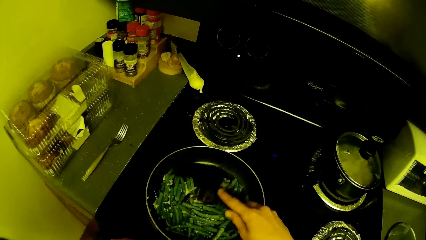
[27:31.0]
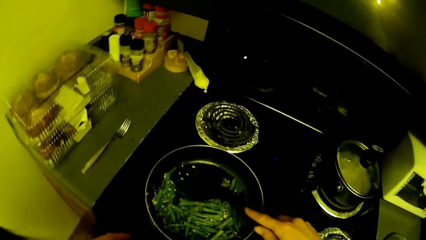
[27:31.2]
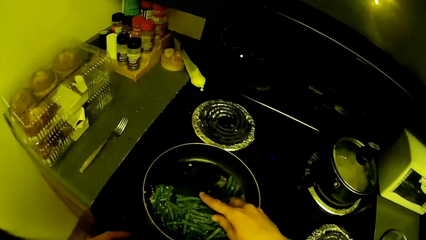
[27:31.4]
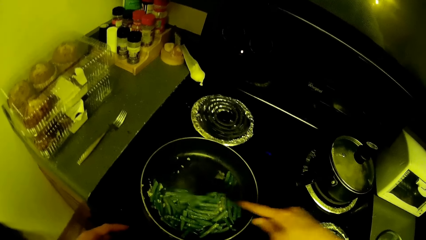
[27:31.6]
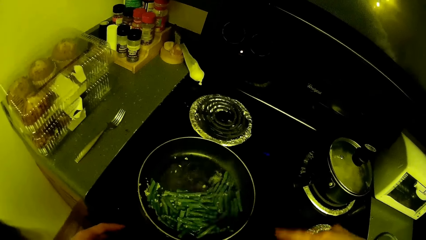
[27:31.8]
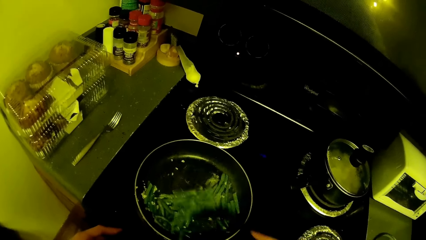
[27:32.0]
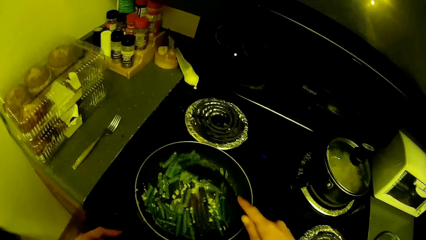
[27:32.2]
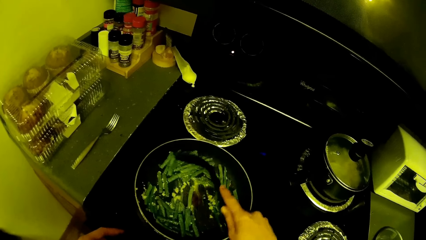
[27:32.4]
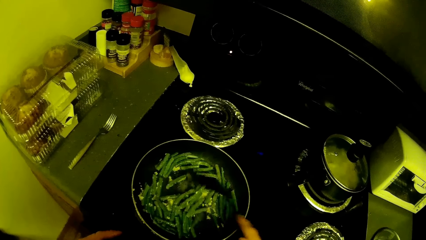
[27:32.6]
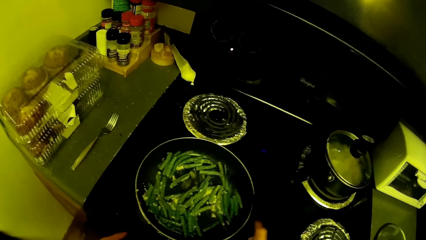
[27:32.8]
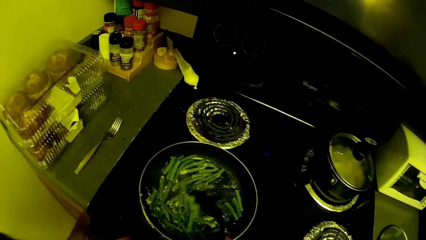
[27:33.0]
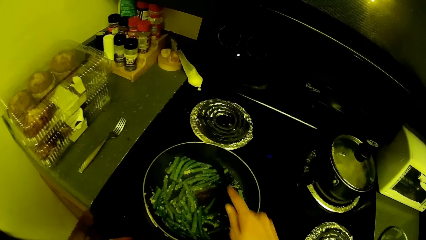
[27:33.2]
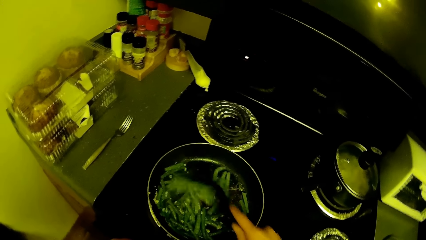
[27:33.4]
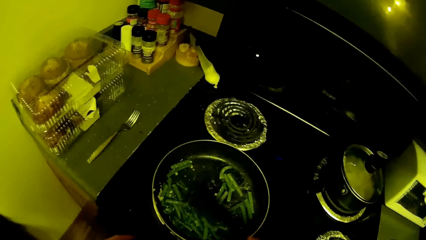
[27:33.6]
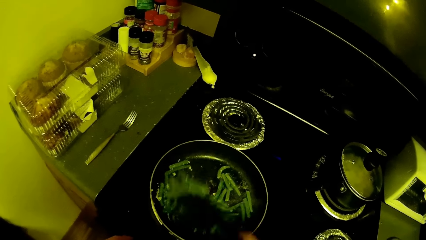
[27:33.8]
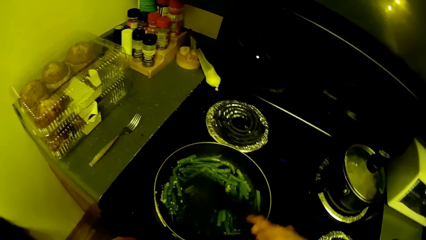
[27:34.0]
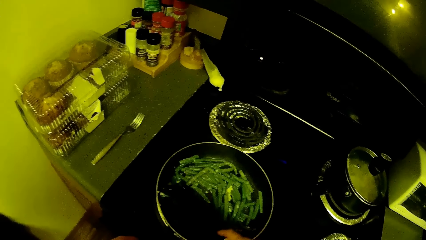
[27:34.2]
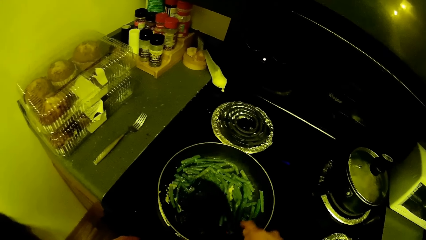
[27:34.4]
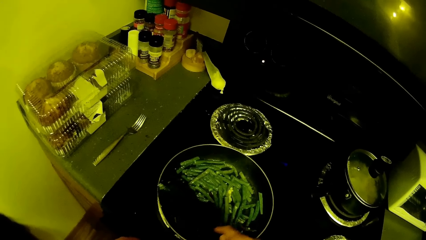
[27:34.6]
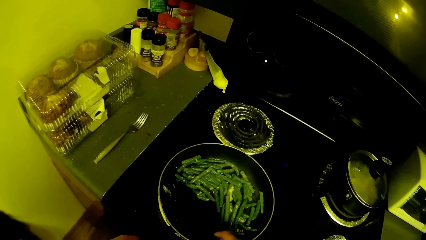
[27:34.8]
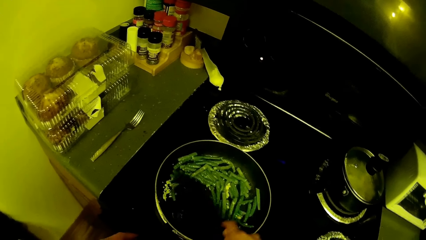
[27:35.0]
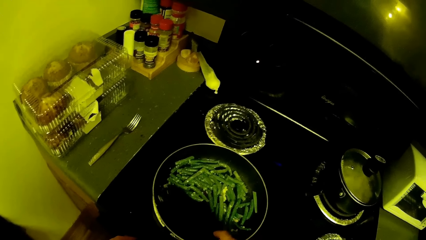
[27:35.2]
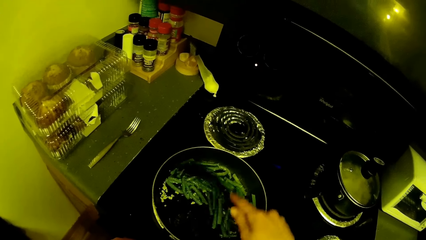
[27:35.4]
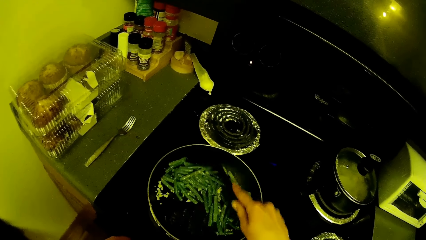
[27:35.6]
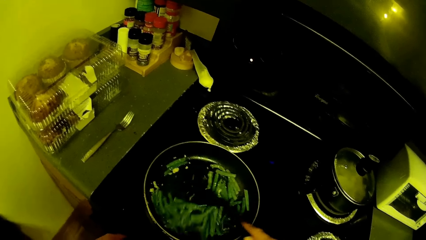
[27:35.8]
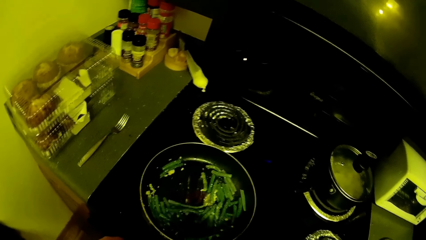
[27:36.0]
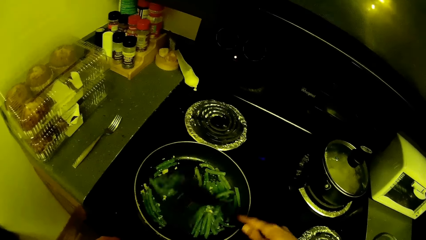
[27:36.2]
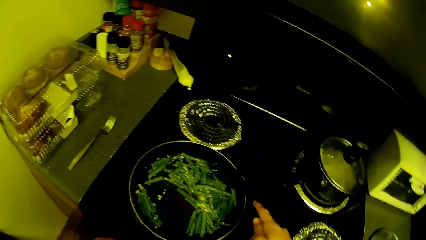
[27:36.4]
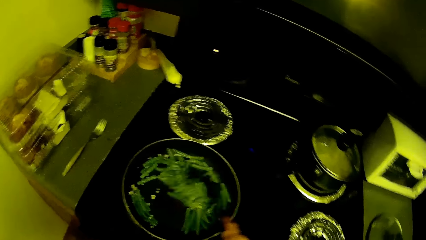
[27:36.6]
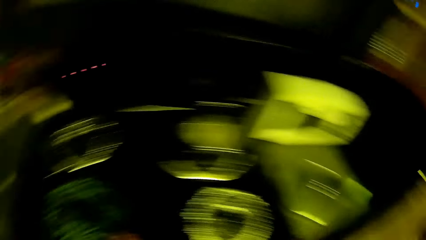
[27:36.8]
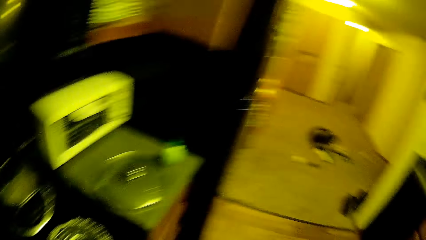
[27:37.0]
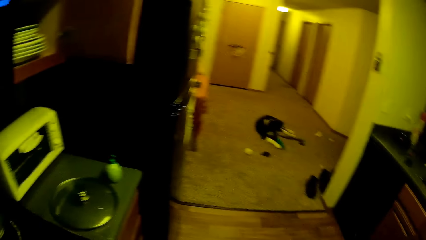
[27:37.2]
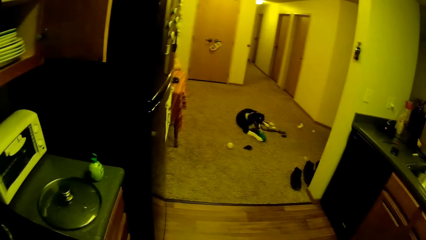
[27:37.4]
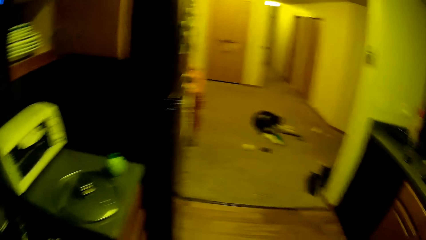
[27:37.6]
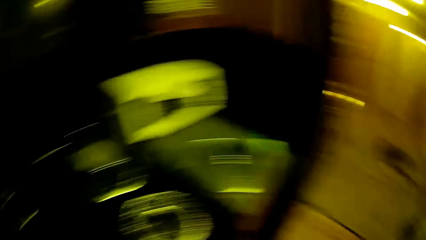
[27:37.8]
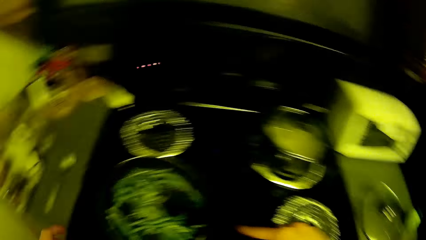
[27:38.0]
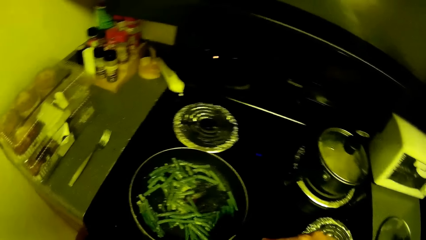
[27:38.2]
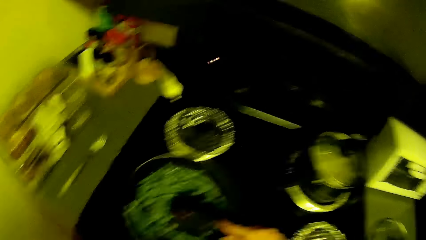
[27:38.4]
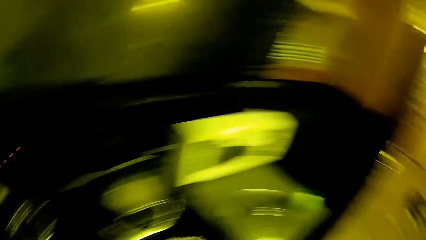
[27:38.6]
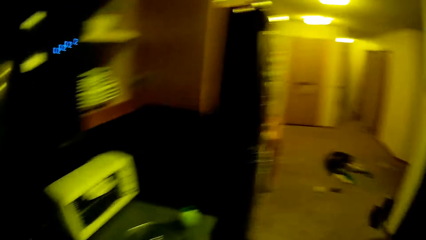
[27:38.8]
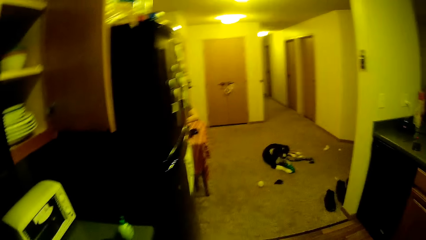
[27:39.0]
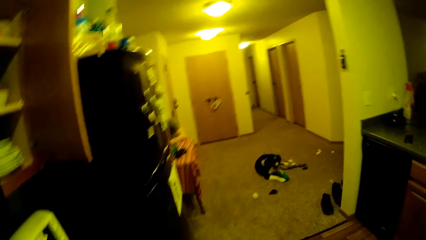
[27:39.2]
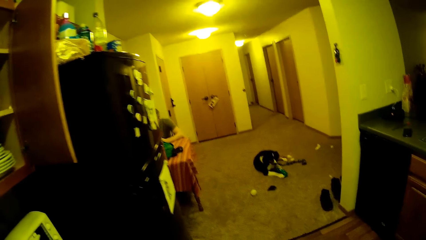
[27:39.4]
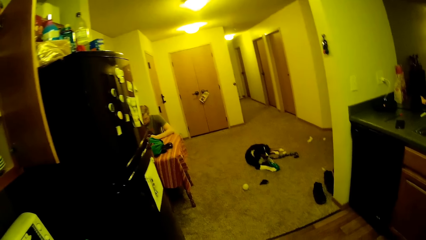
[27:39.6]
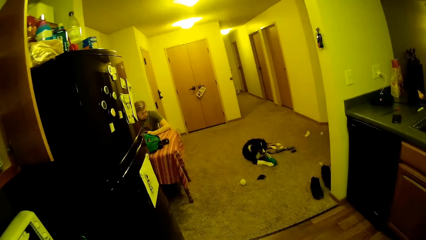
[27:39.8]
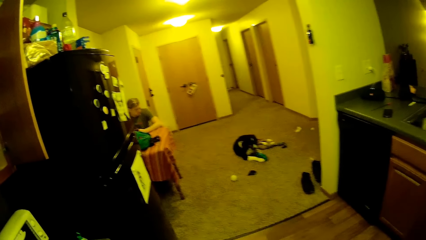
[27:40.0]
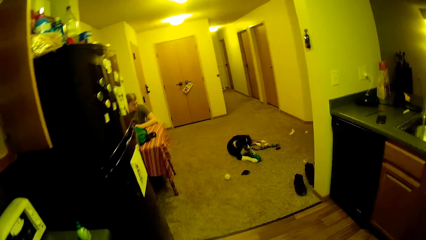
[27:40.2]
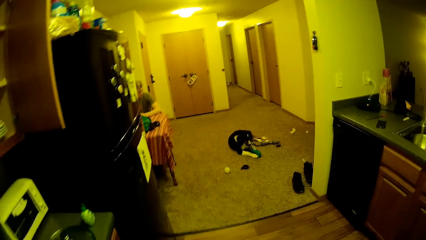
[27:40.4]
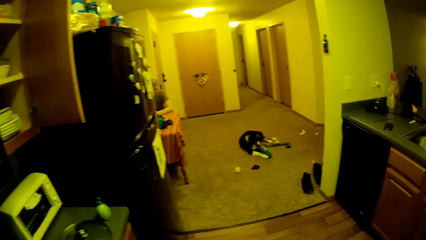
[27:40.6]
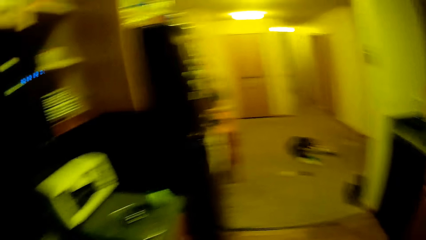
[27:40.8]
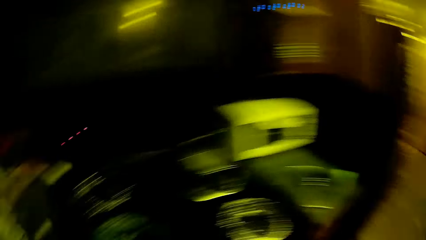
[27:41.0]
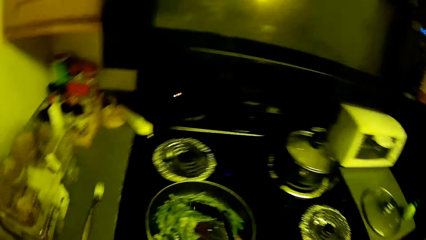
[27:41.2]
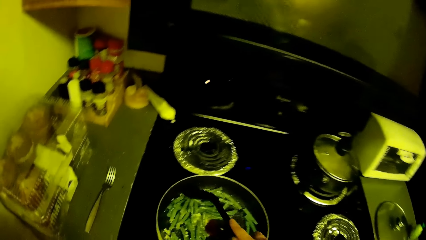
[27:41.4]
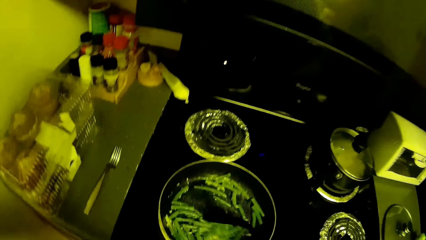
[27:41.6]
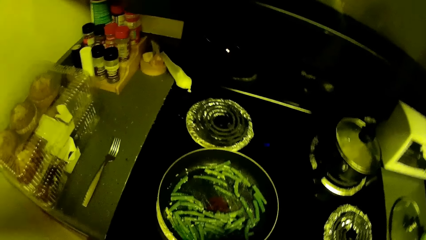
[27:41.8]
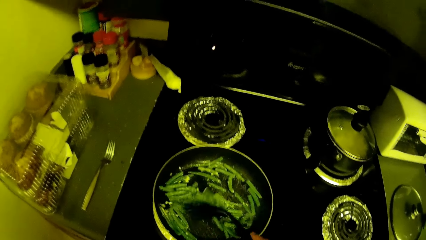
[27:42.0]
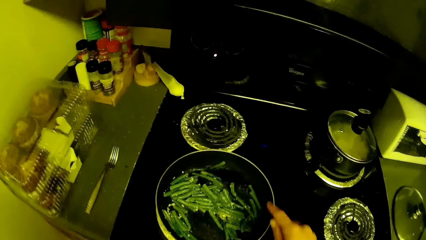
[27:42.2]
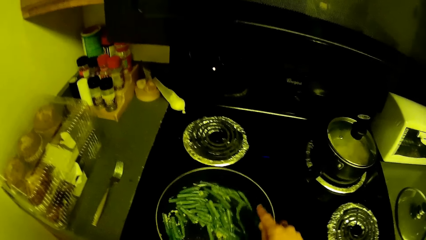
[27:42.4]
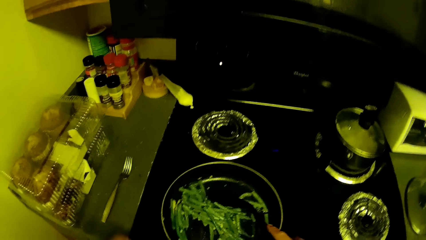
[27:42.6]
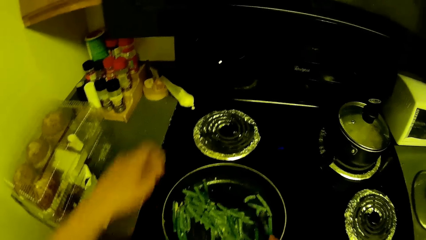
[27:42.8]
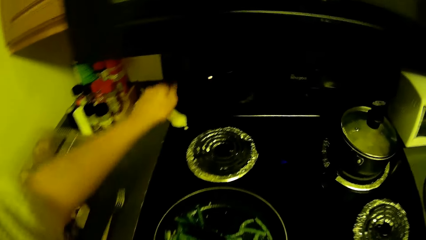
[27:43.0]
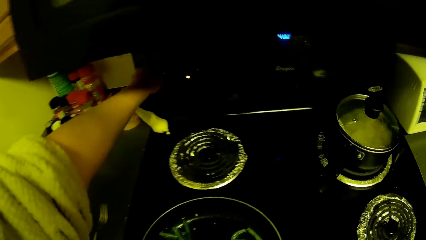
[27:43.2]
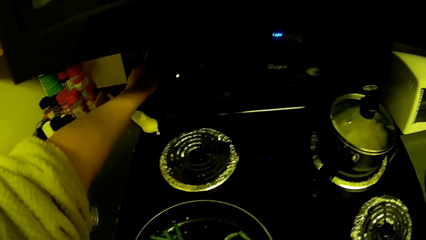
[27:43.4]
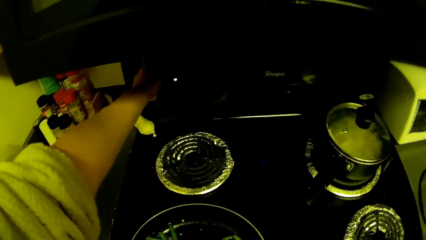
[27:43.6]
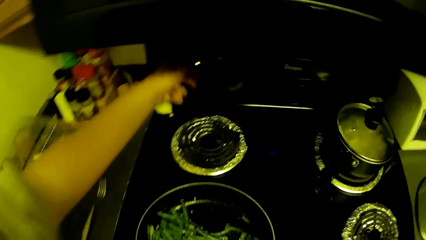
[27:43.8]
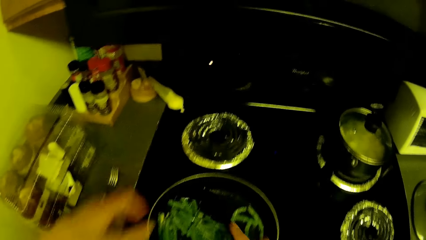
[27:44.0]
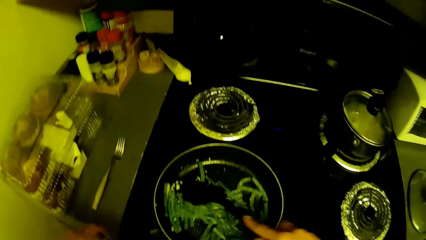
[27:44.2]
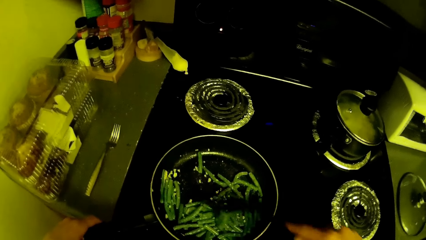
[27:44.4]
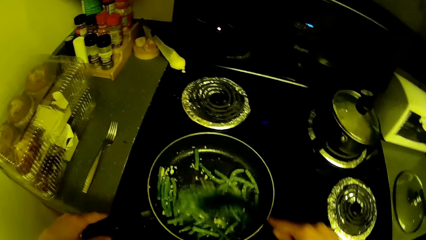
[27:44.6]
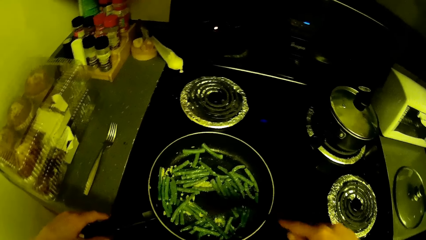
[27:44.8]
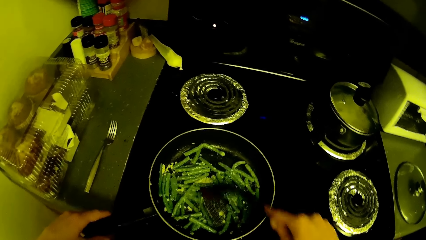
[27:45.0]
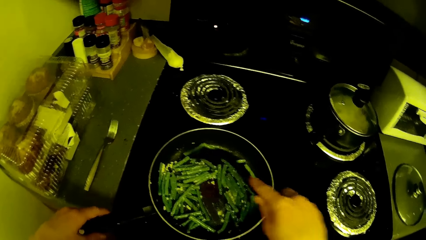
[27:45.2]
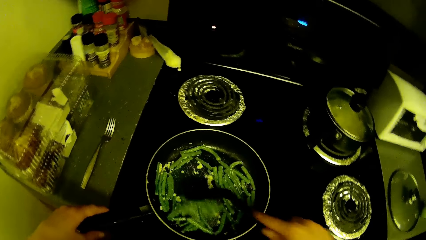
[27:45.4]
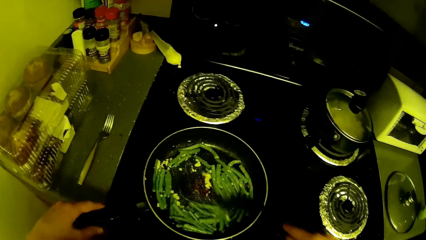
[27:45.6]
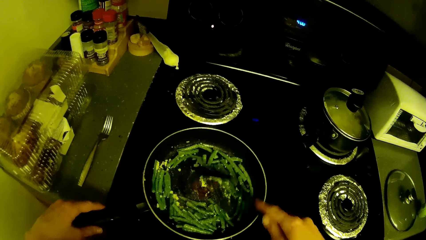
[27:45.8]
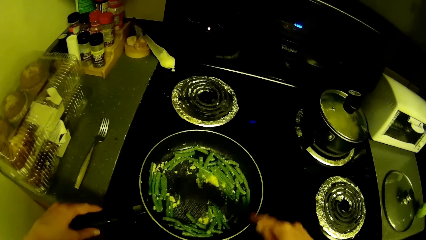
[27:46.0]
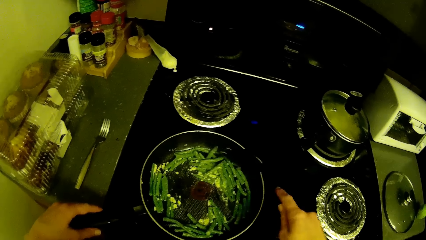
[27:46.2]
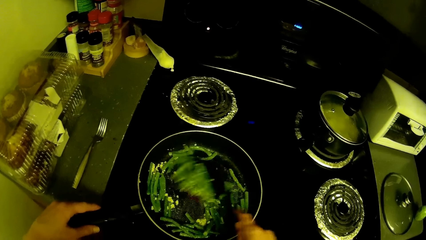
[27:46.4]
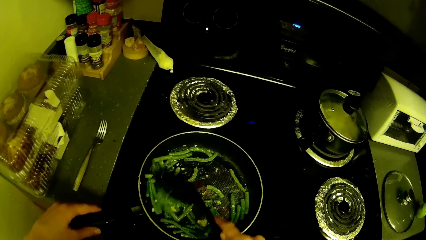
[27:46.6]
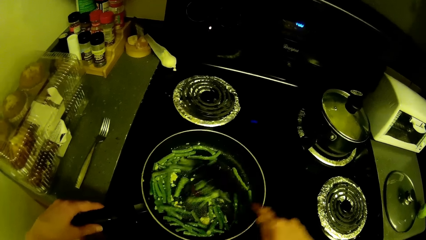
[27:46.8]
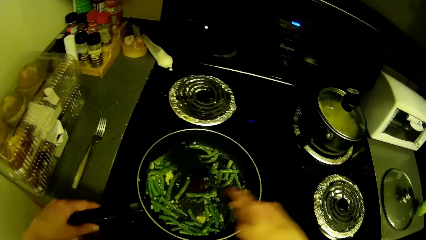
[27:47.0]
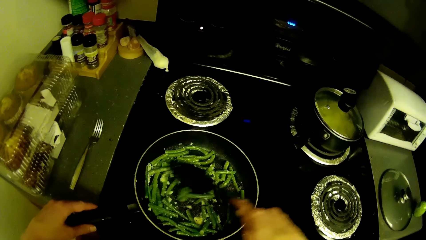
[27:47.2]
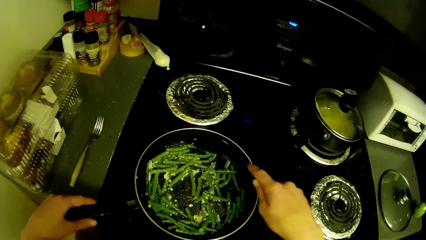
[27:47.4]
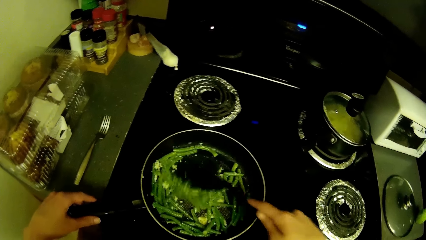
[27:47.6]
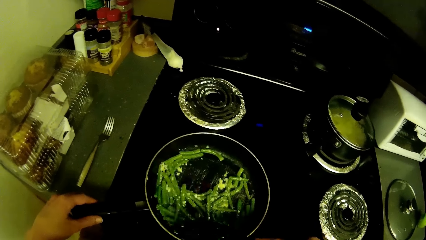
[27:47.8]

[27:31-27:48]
The camera wearer mixes the ingredients. She looks at a dog on the floor. She sees a man. The man sits on the chair. The camera wearer turns a switch on the cooker with her left hand. She holds the handle of the frying pan with her left hand.
